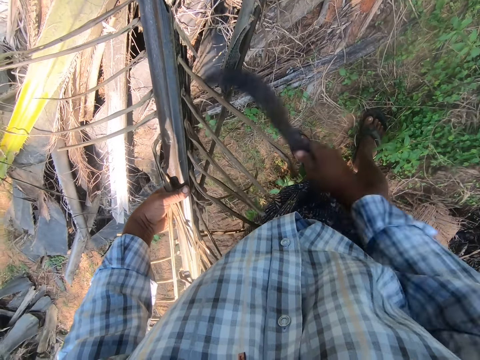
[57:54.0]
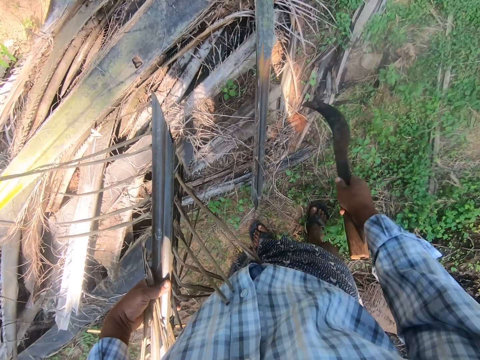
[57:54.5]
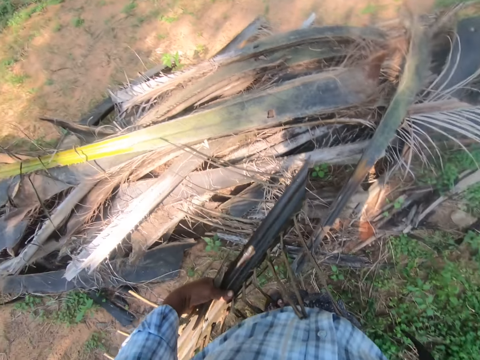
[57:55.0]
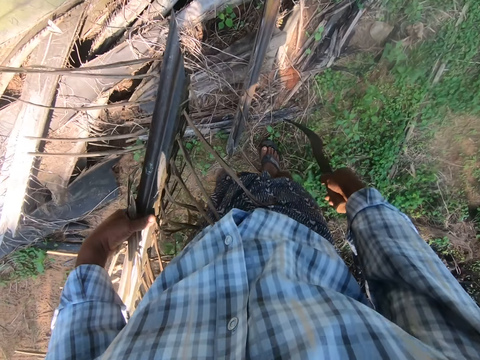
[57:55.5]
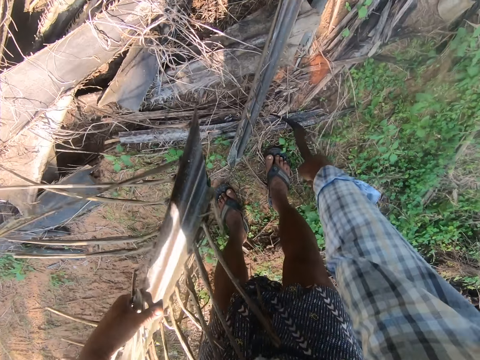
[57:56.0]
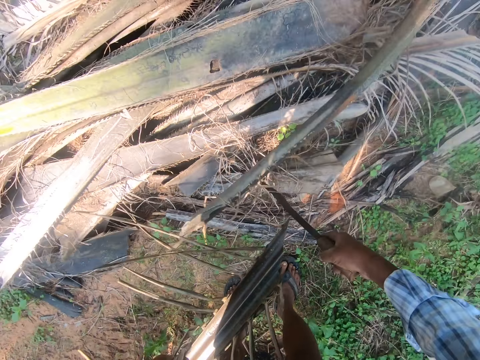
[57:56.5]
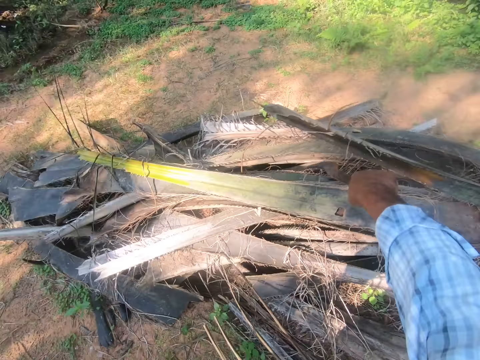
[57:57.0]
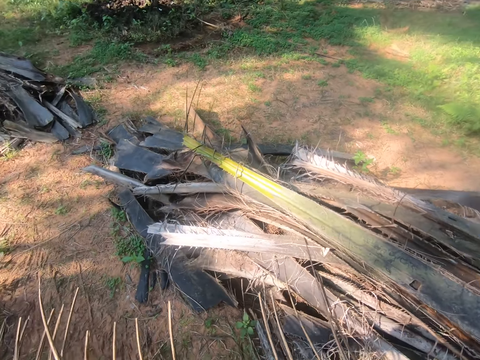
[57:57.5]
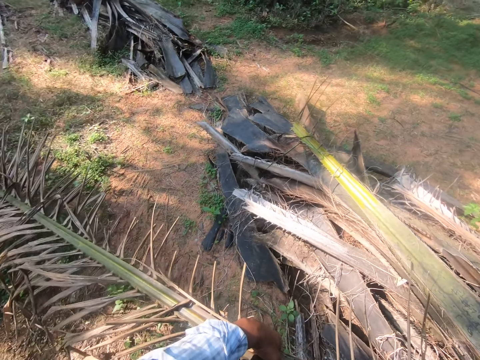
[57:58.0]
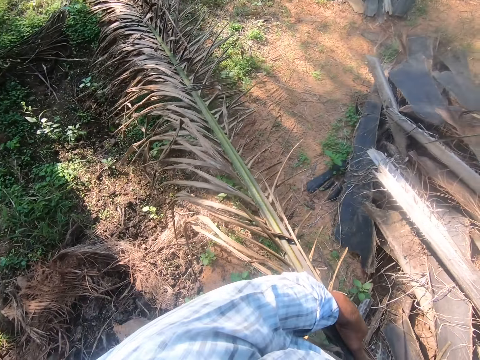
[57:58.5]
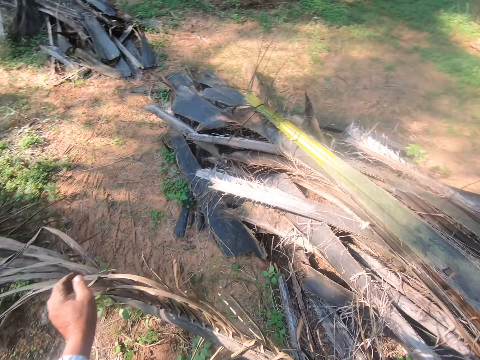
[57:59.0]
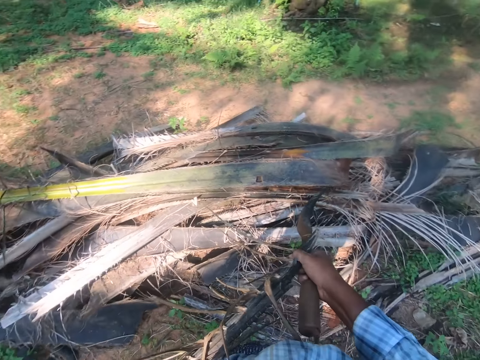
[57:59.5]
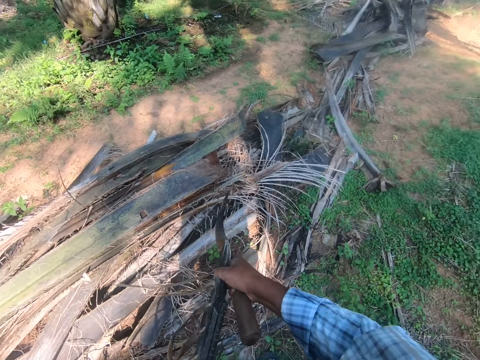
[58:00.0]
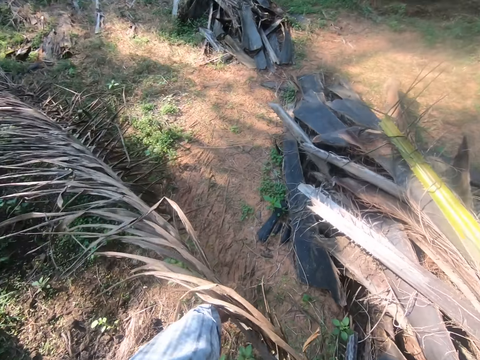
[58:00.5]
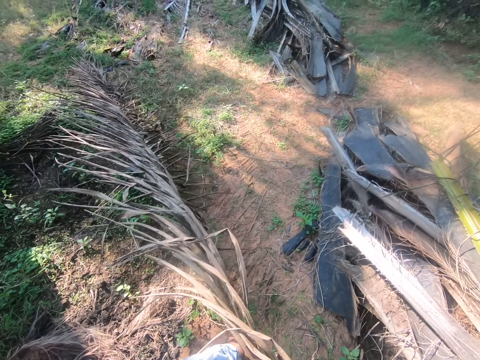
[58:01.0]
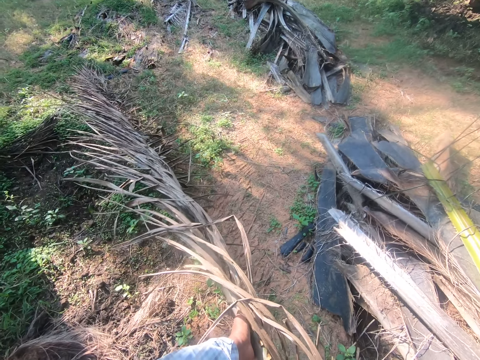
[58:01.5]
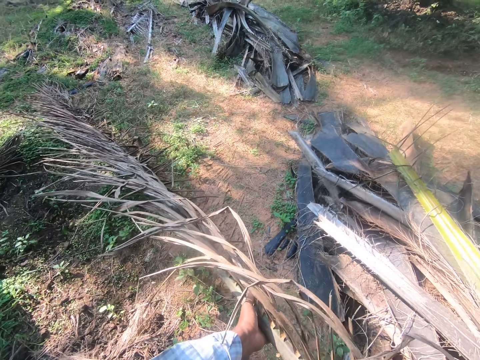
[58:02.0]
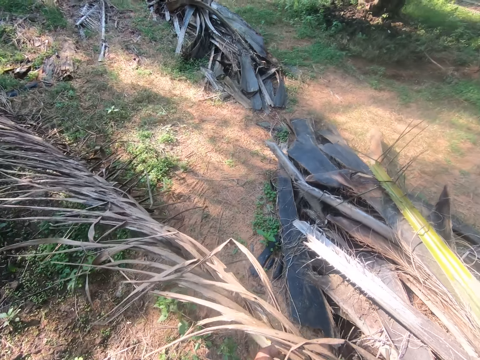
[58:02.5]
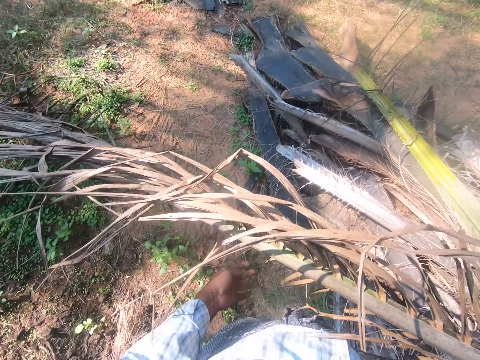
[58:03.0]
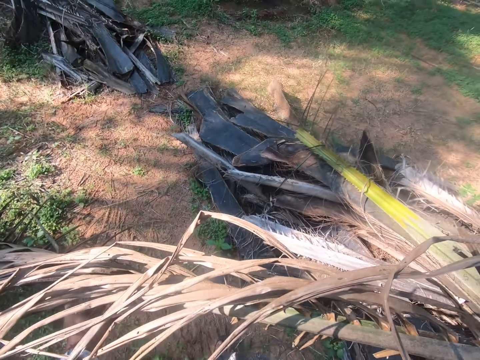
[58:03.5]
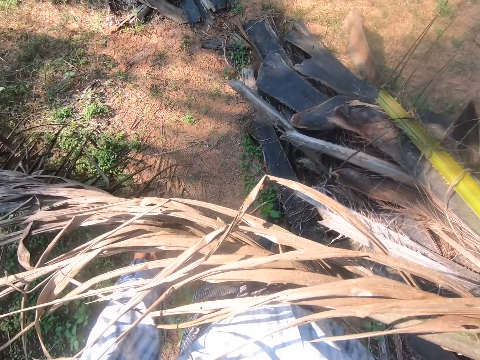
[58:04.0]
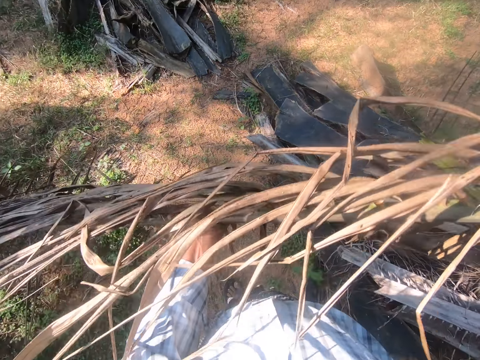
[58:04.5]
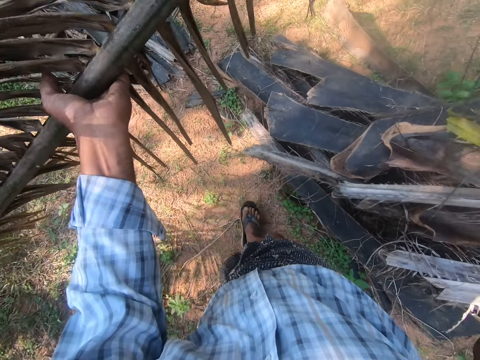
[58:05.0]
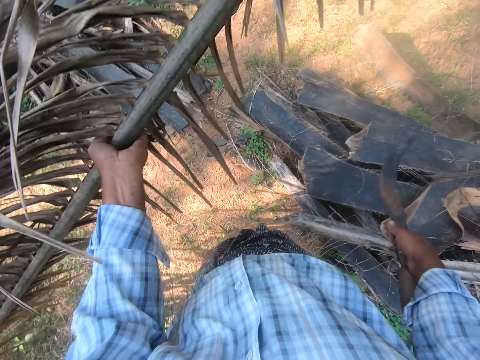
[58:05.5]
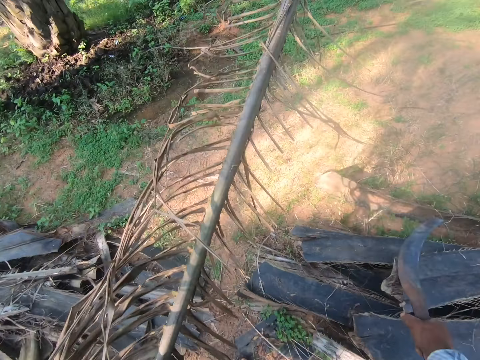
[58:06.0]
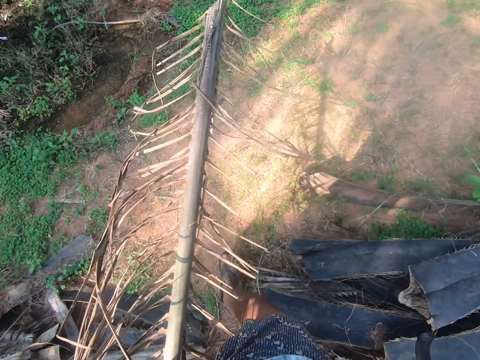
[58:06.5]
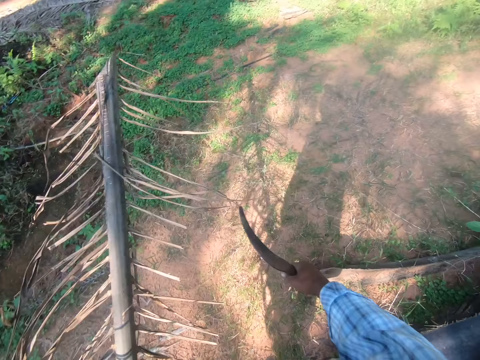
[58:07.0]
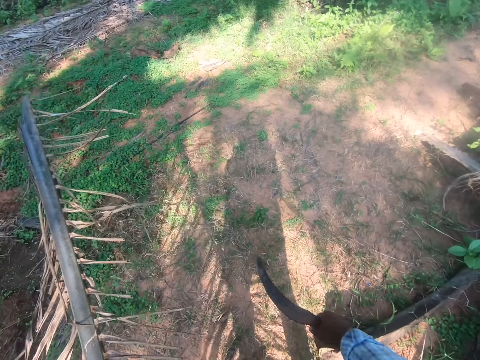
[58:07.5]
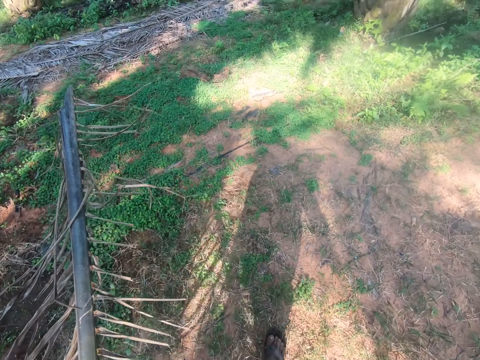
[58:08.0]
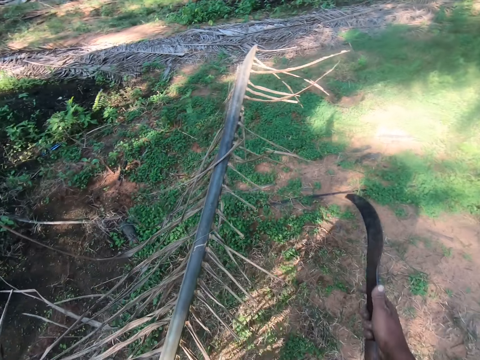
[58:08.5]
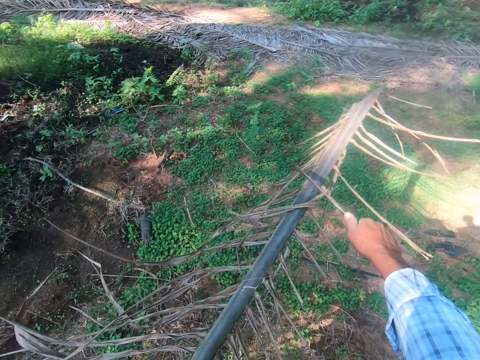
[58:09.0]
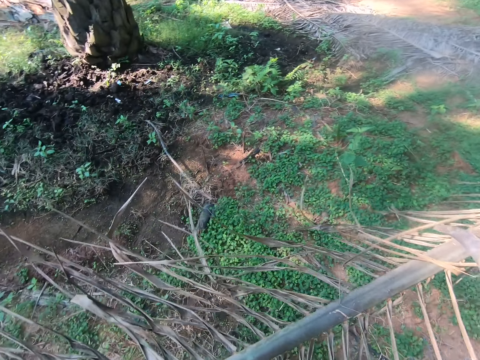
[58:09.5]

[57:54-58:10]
The camera wearer picks up the branch with a knife. He adjusts the end of the cut palm frond with the sickle in his right hand. He looks around. He carries the bigger part of the palm frond with his left hand. He picks up the leaf. He walks to a pile of palm fronds.

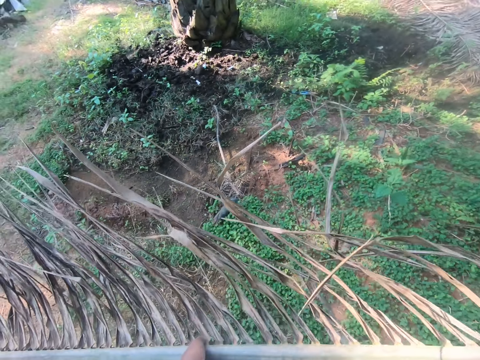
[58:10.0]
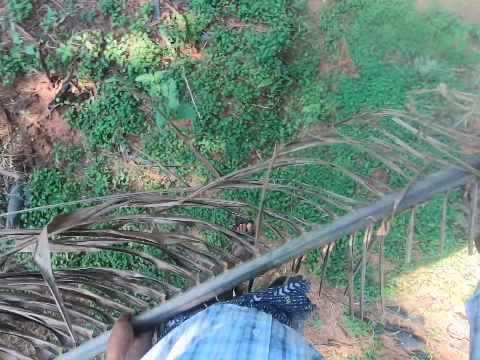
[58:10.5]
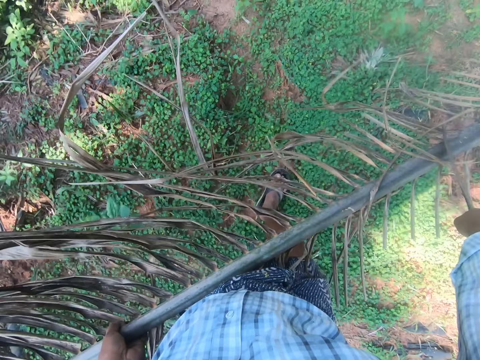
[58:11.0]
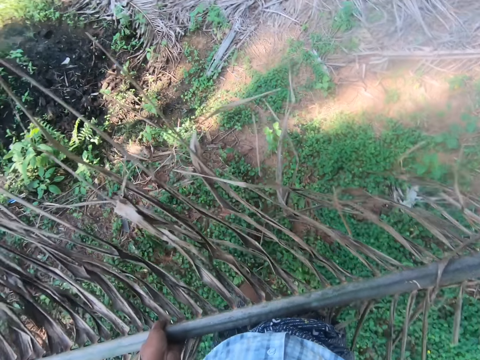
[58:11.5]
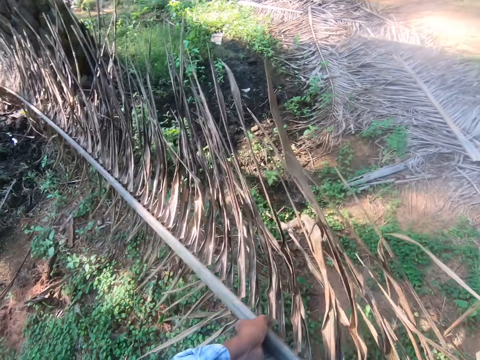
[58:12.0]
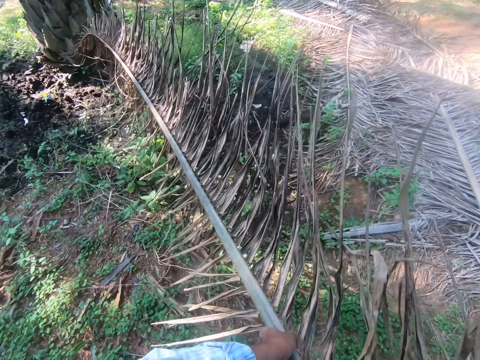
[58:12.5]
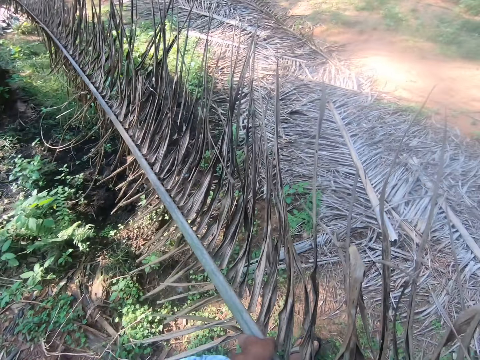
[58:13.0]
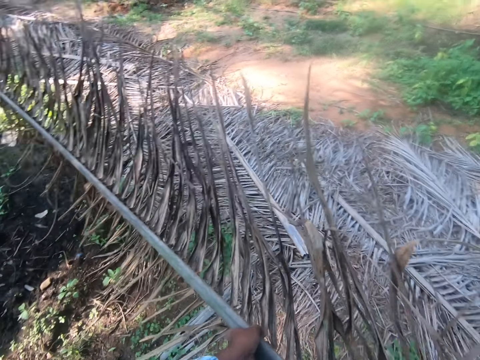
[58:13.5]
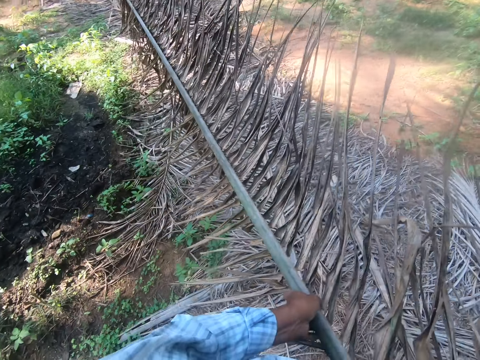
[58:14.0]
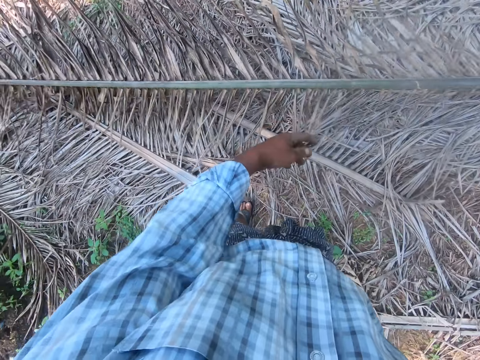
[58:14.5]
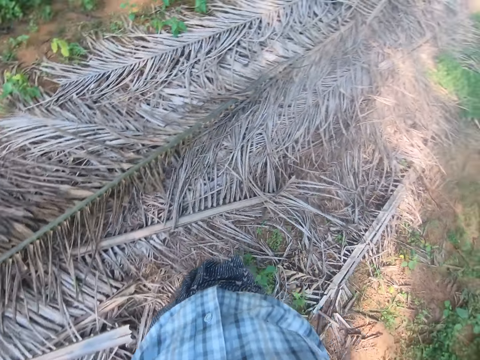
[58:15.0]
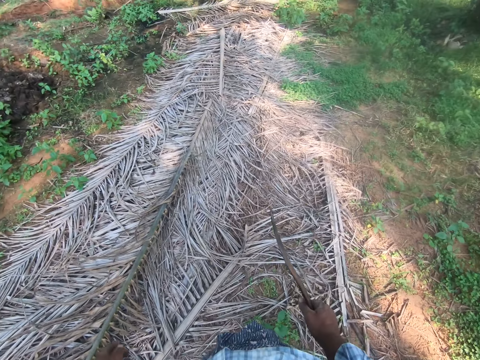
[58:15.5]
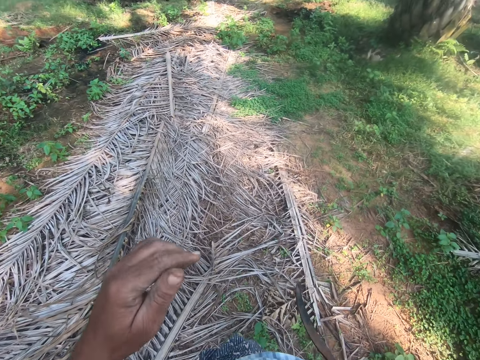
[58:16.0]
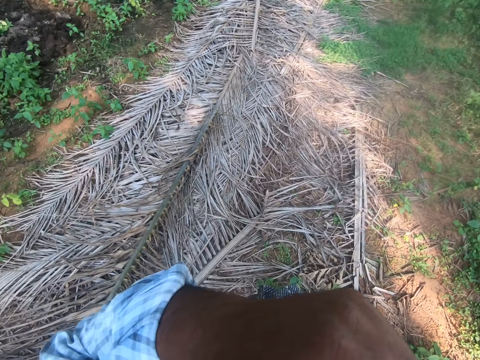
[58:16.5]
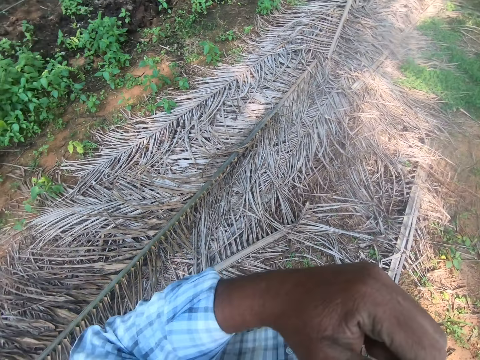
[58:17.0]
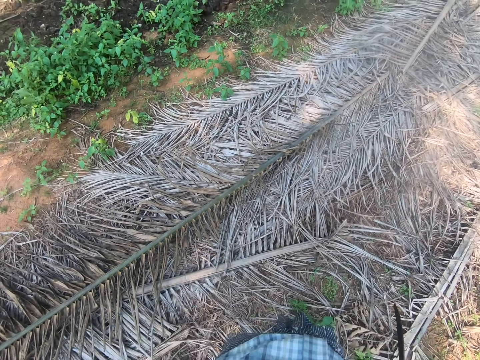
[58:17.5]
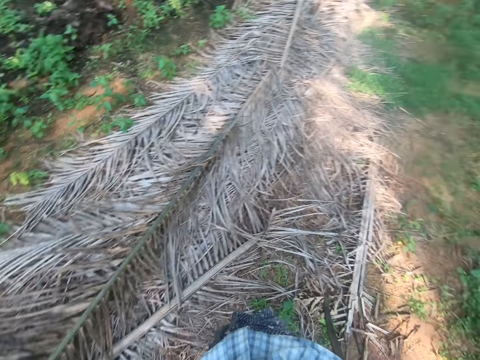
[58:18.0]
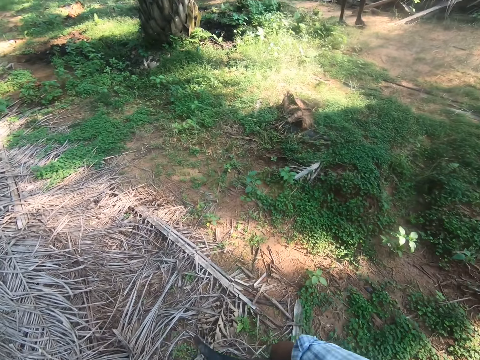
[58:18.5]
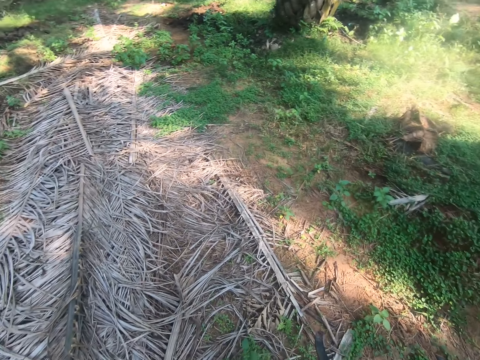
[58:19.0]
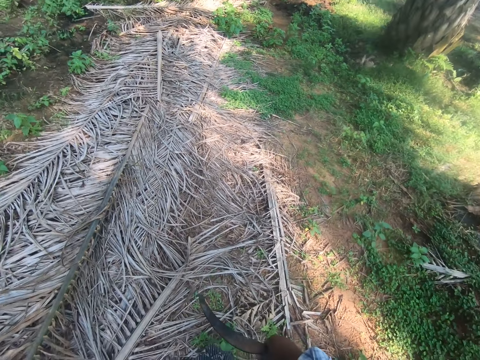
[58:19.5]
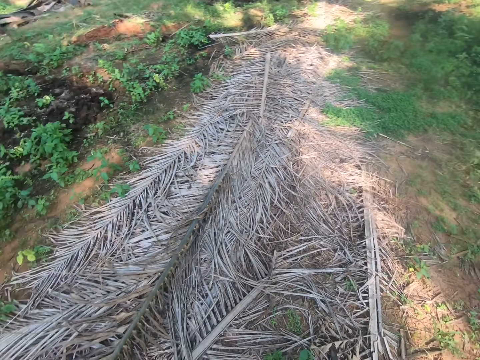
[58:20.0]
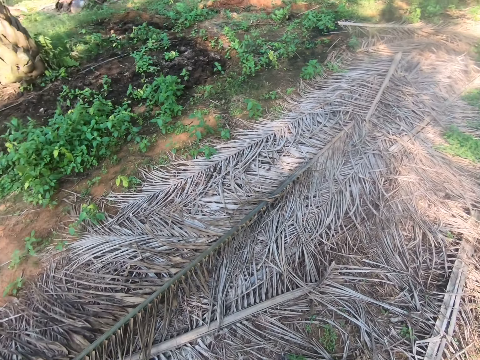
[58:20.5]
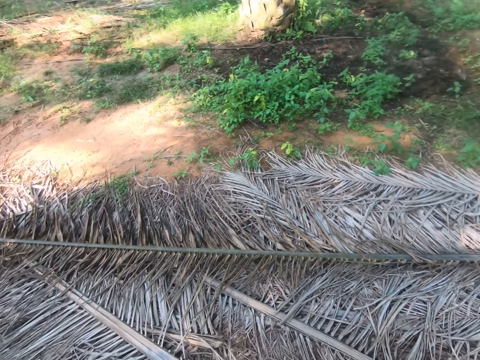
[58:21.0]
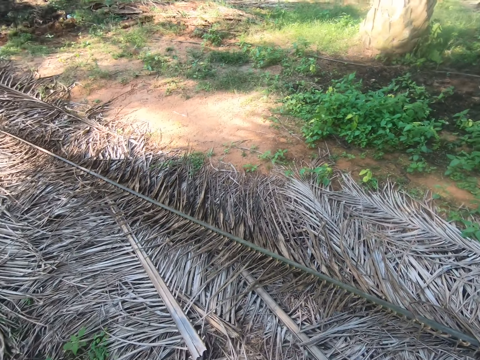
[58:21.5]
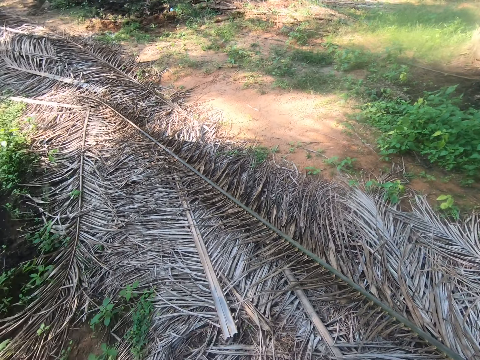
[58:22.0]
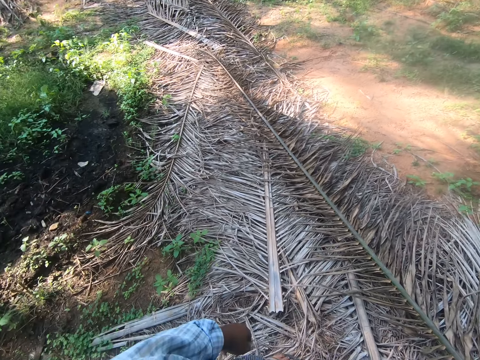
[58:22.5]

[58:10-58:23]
The camera wearer drops the palm frond on the pile. They scrub the face. They look around.
